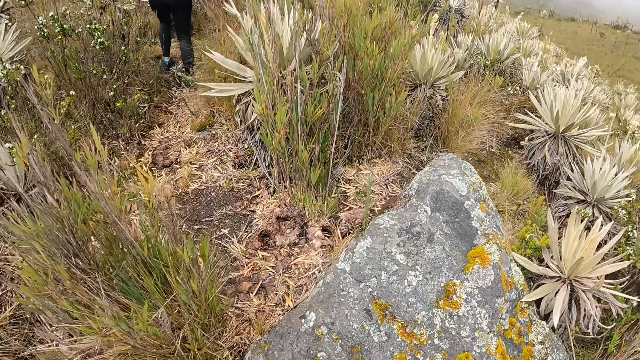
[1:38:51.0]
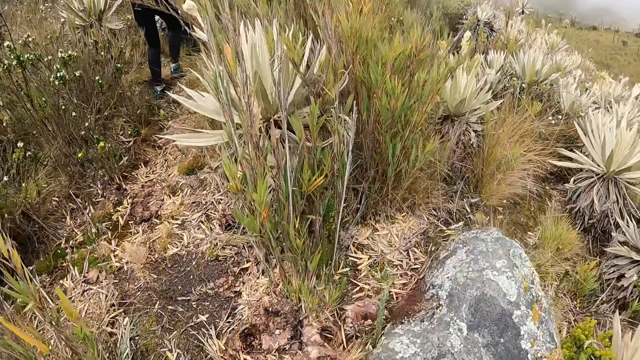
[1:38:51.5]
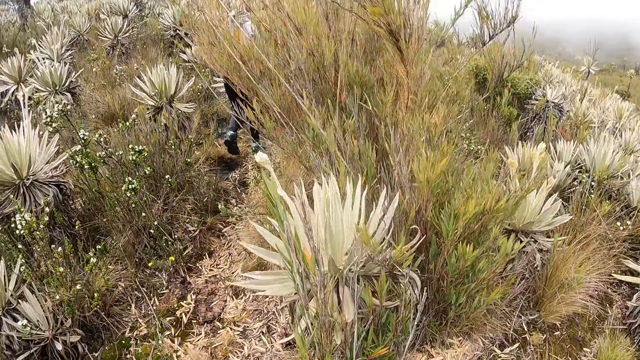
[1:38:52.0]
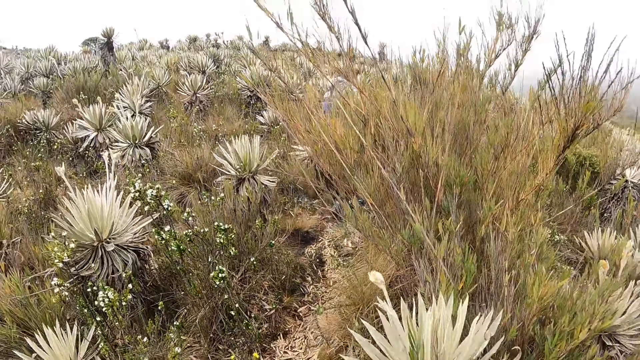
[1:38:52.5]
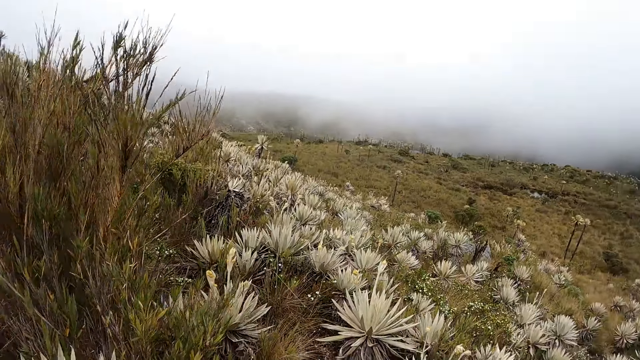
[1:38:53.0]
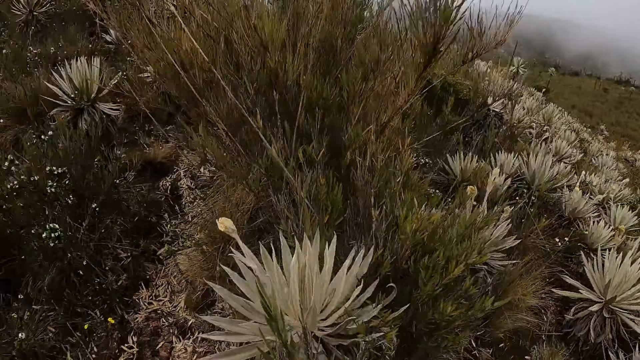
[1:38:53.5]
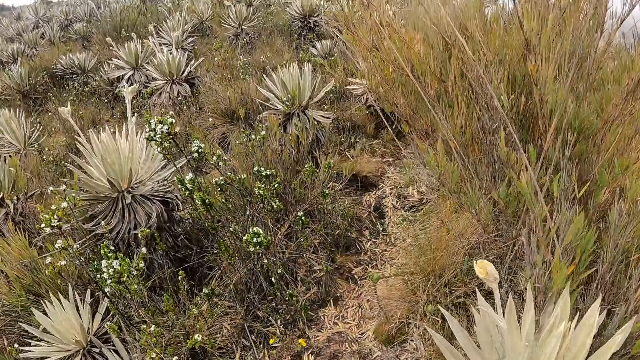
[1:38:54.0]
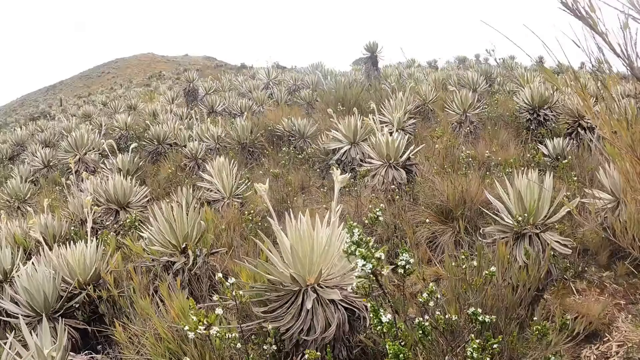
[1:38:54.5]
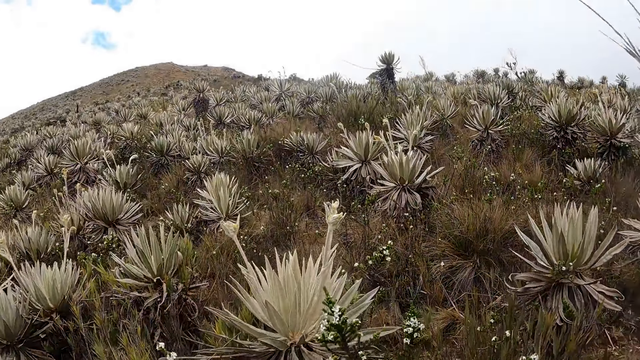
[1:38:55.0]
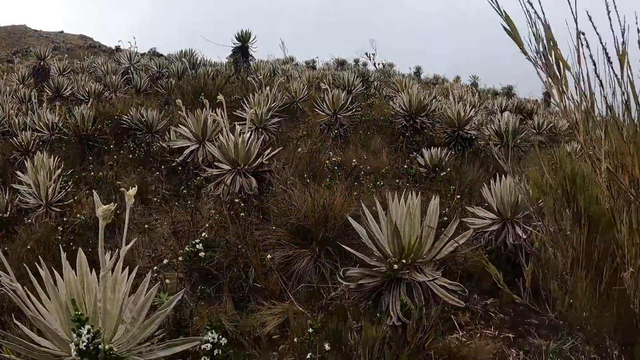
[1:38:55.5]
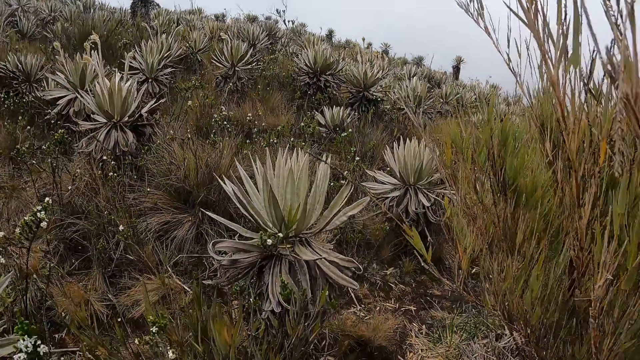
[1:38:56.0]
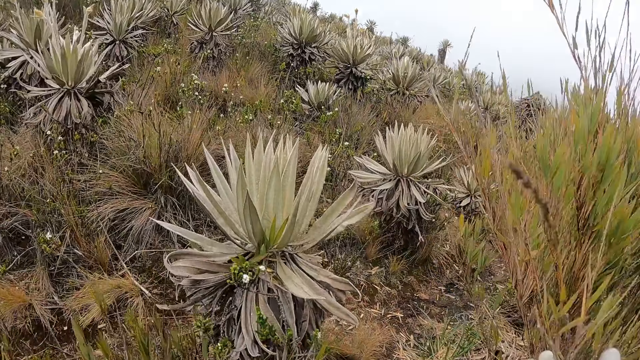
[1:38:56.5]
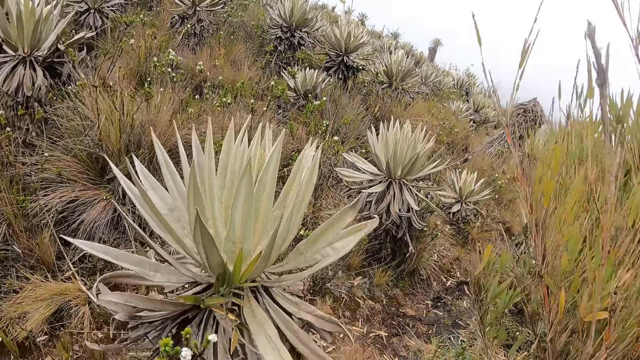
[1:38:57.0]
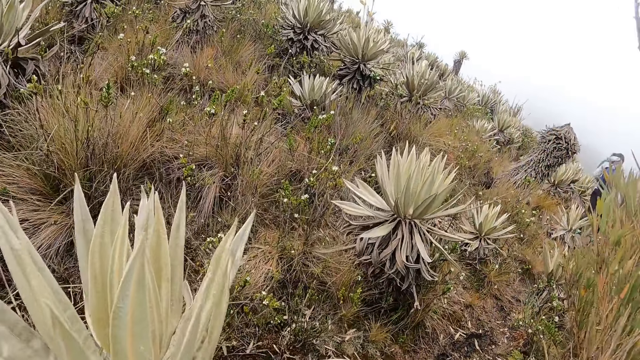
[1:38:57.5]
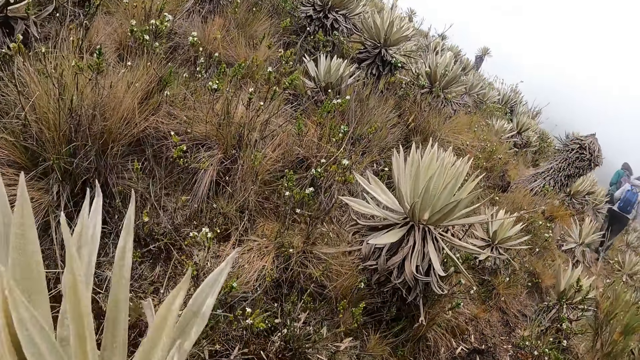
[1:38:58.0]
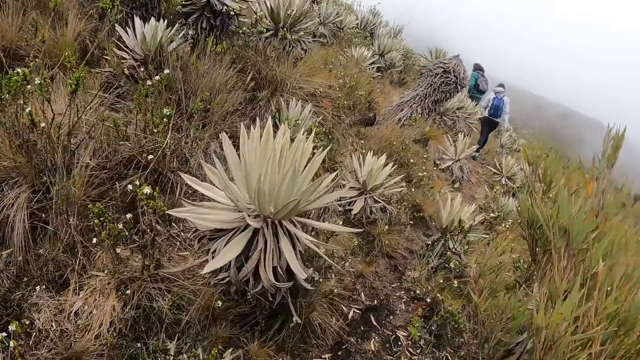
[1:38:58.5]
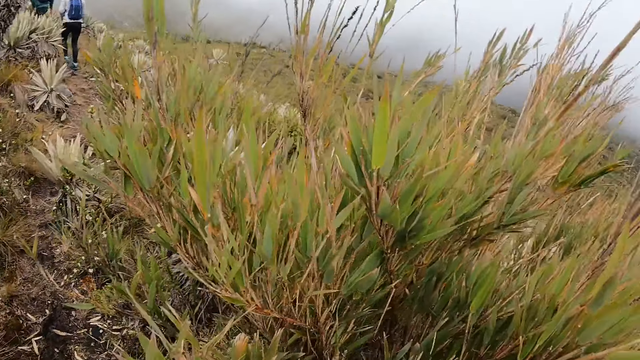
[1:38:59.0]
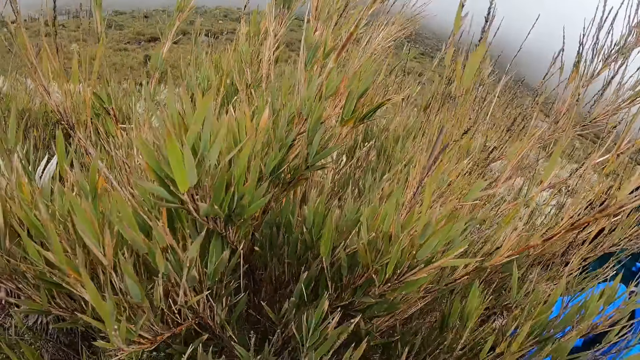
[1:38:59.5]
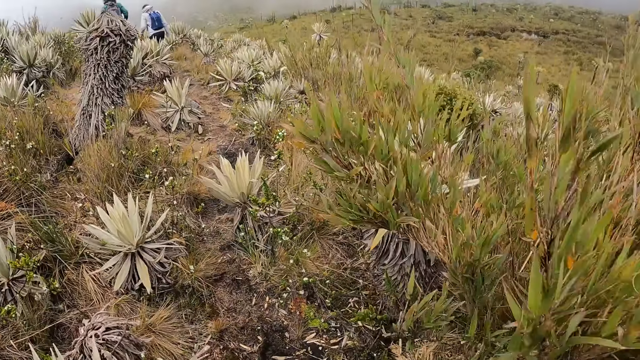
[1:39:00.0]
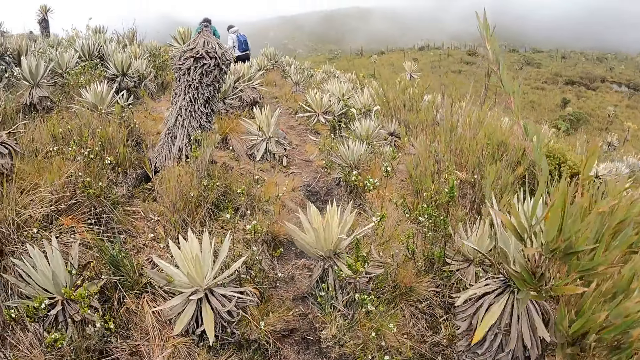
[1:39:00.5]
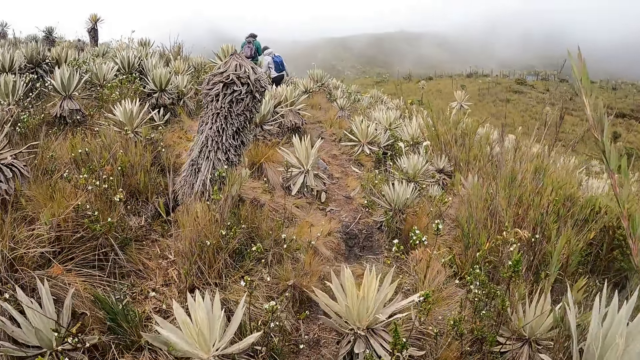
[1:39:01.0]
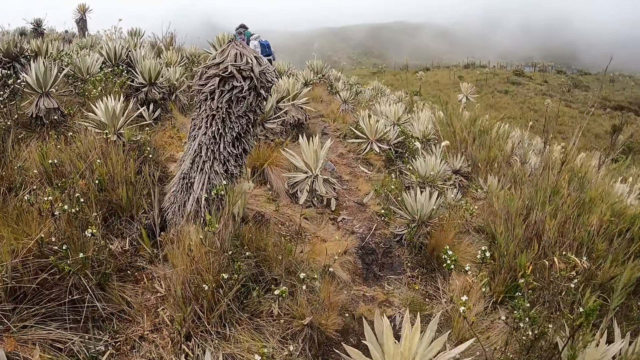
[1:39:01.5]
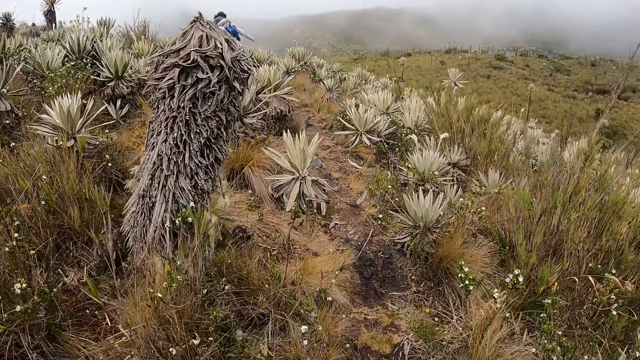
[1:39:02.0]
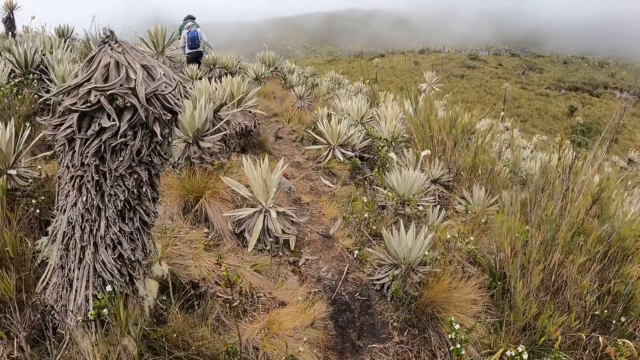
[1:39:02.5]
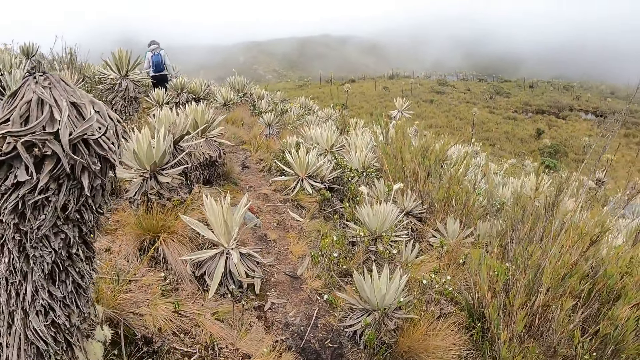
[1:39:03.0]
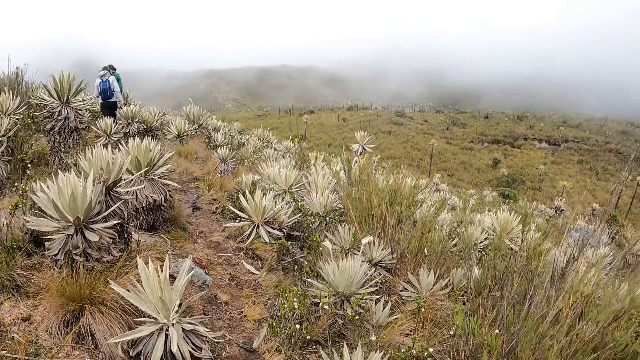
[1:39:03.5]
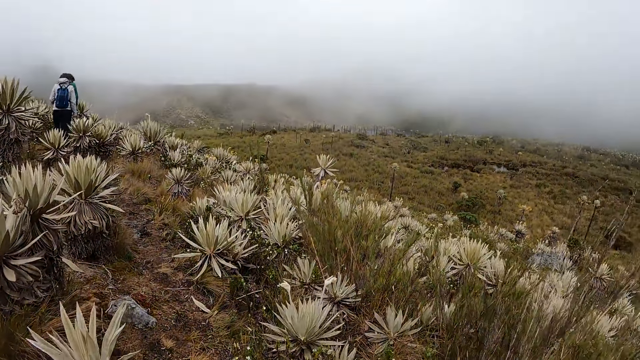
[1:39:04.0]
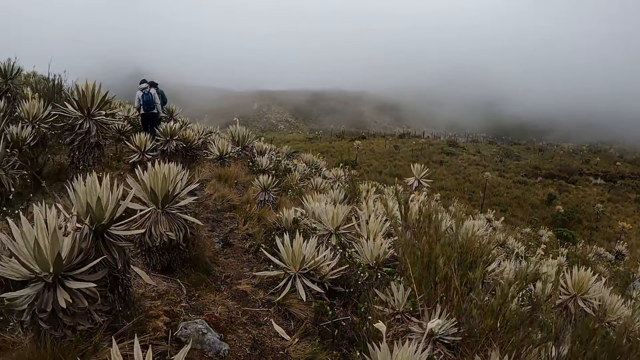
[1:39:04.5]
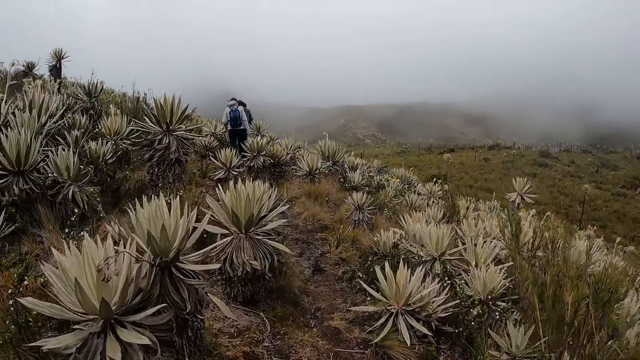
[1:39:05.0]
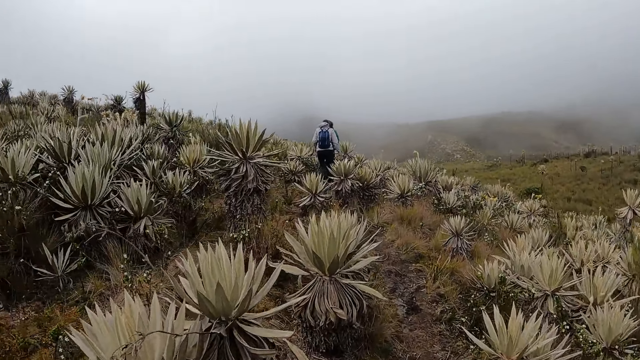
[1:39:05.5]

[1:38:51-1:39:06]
The camera wearer walks up the mountain. They look around. They walk up the mountain.

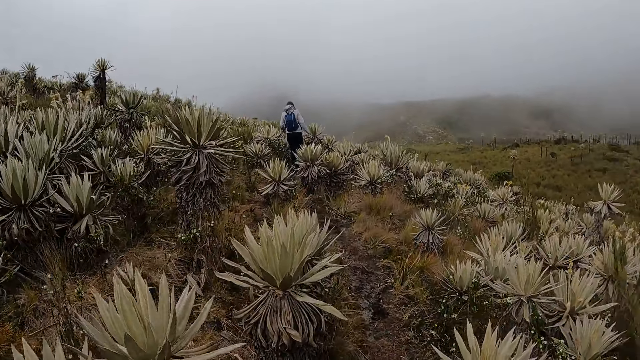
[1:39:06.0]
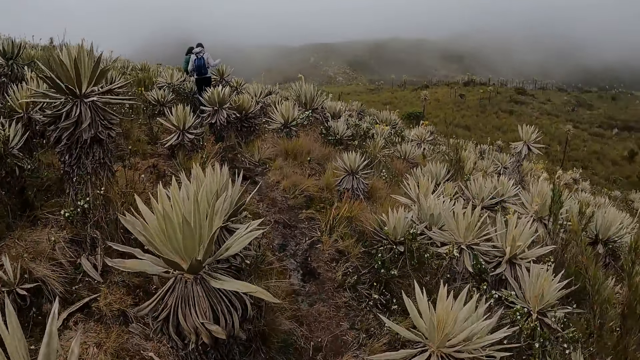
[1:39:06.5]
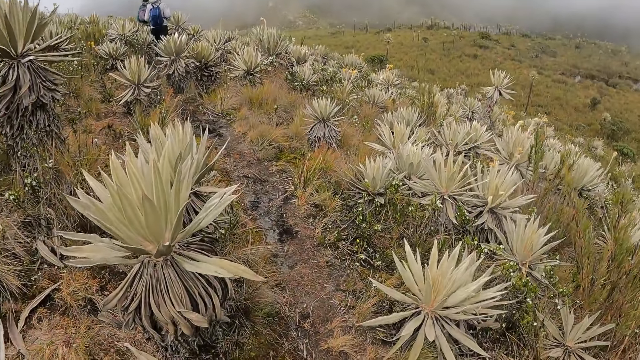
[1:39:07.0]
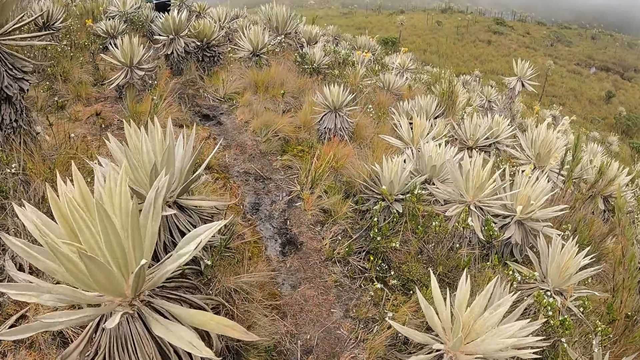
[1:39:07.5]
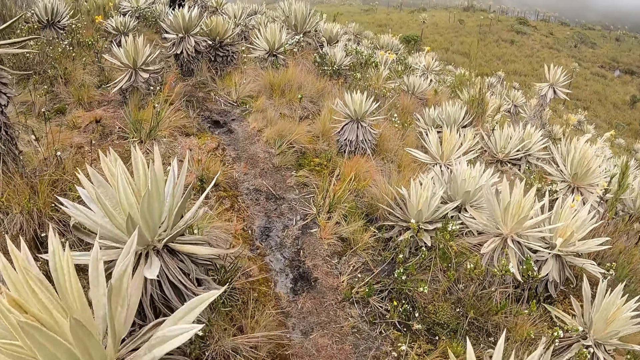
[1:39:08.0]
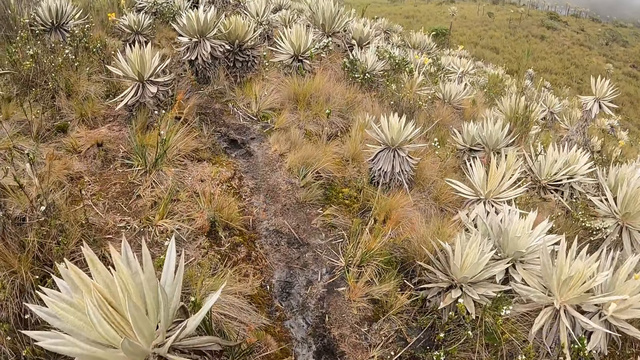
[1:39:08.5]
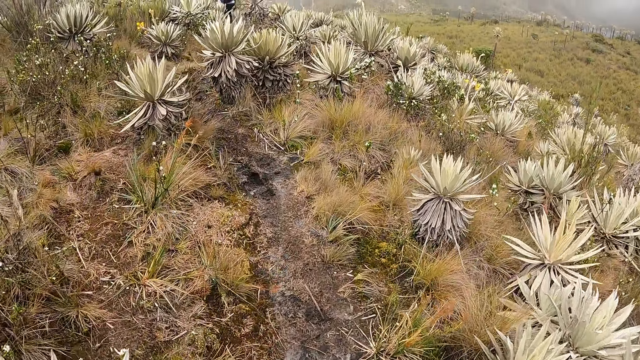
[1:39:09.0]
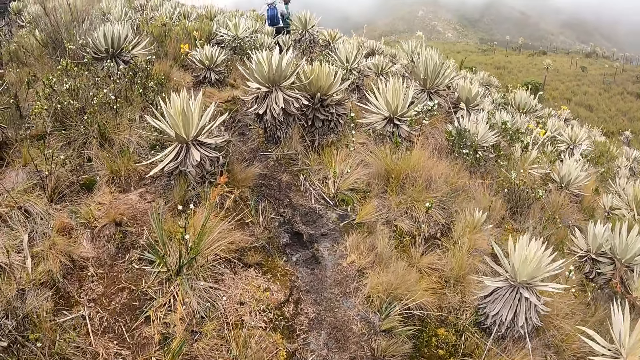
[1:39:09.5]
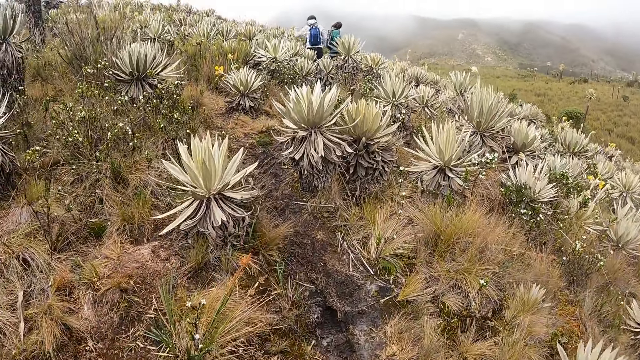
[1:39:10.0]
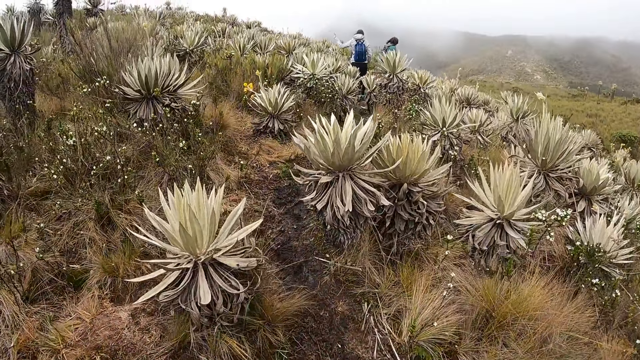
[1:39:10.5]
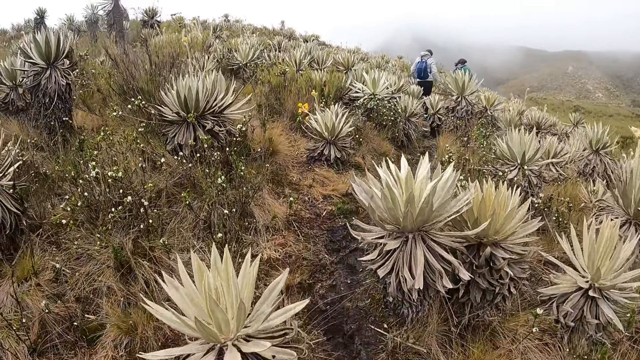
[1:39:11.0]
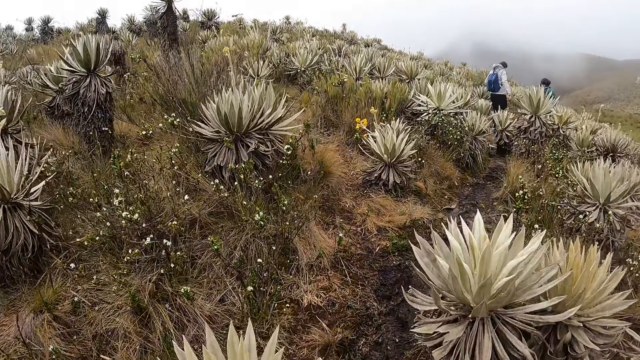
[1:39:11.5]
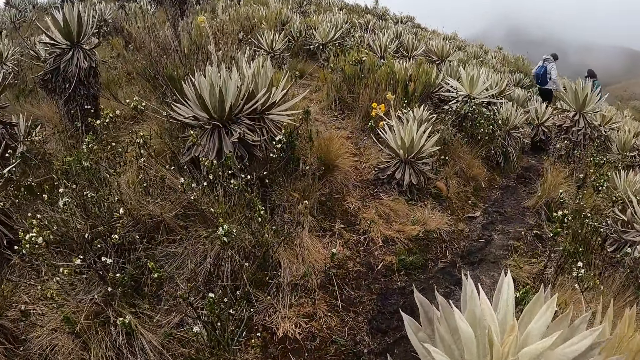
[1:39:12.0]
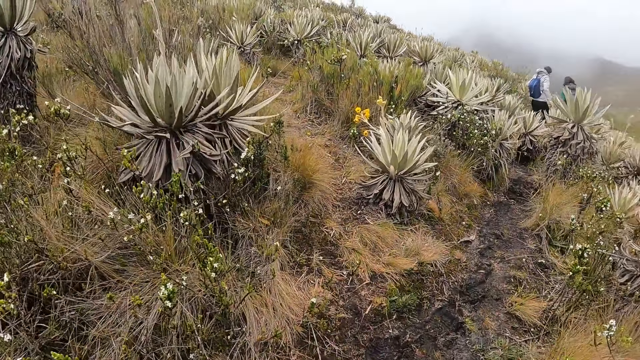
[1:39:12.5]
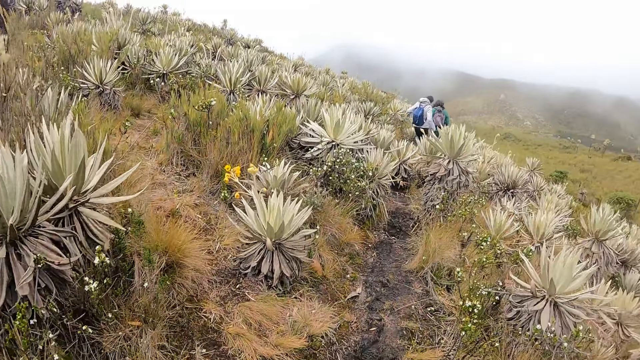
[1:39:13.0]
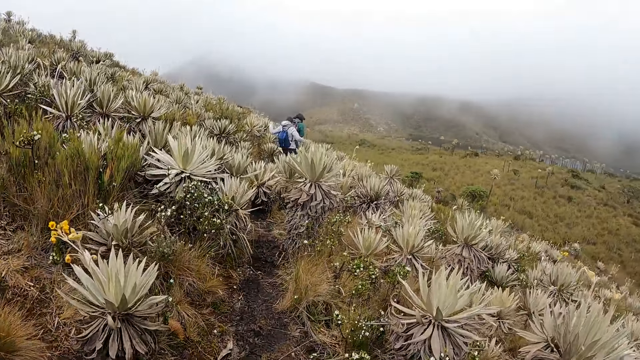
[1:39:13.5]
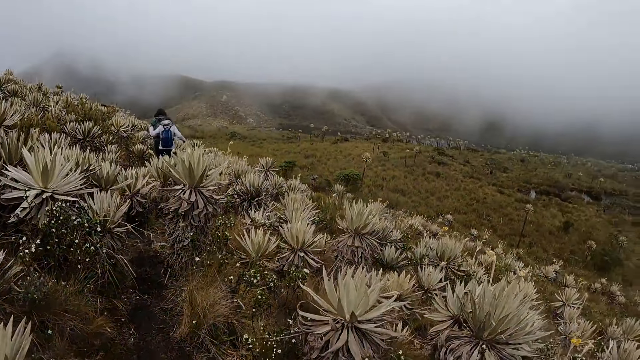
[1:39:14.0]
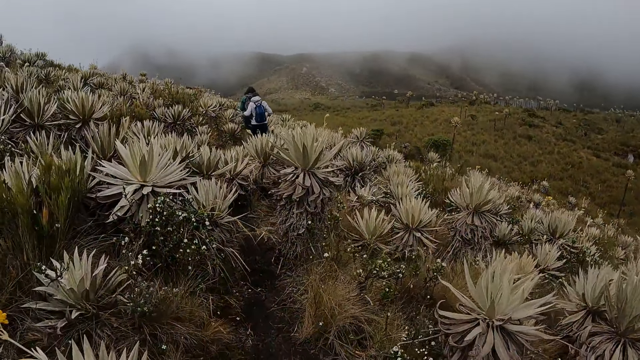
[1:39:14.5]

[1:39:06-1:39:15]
The hiker interacts with another hiker.
